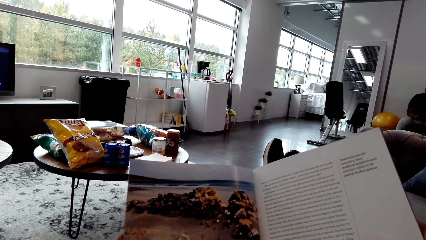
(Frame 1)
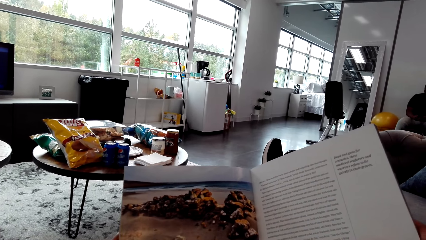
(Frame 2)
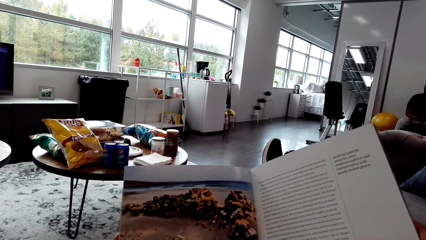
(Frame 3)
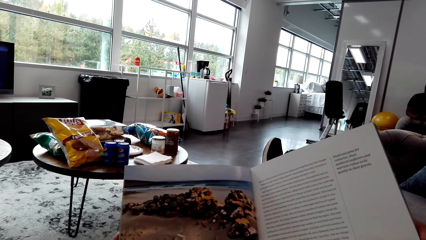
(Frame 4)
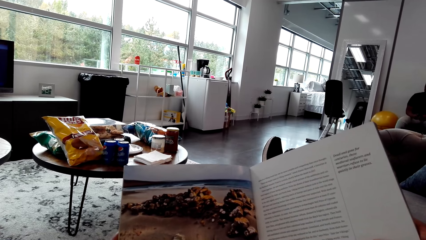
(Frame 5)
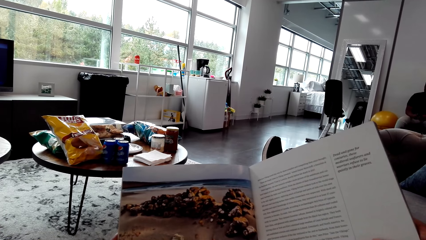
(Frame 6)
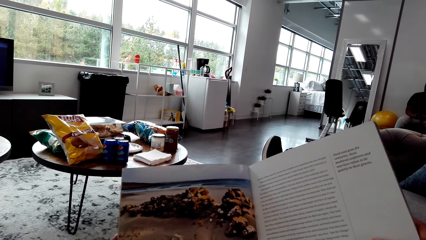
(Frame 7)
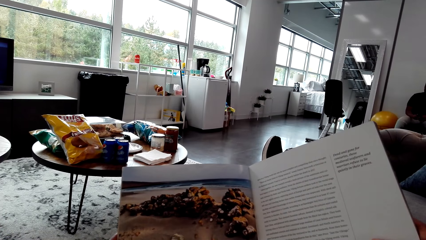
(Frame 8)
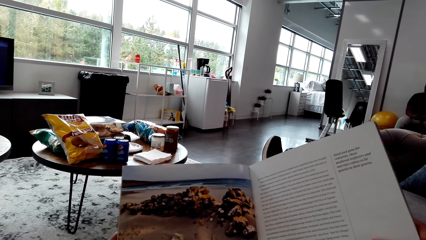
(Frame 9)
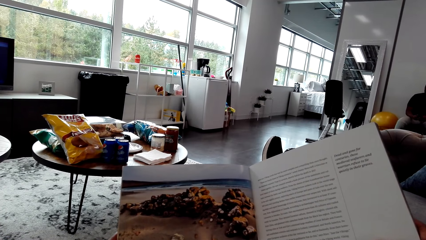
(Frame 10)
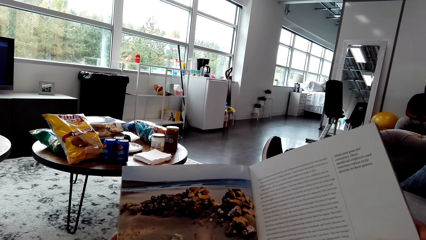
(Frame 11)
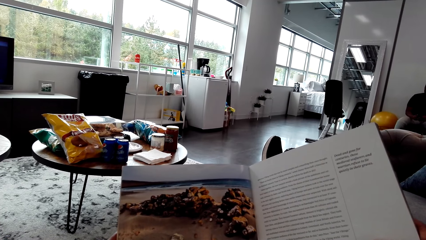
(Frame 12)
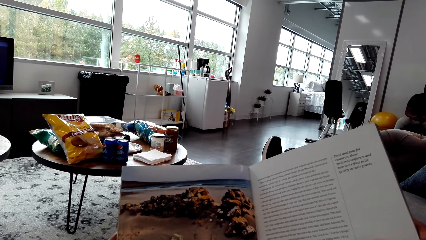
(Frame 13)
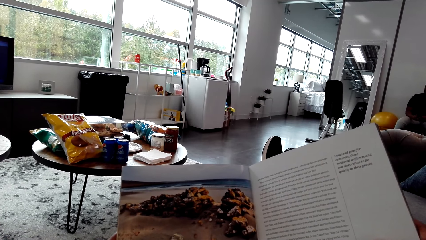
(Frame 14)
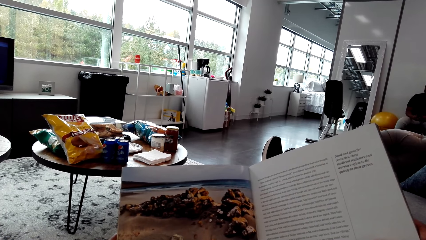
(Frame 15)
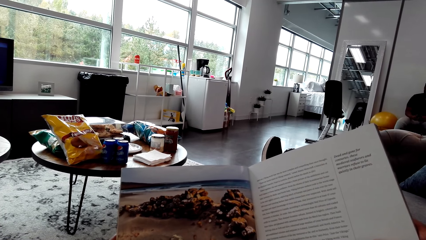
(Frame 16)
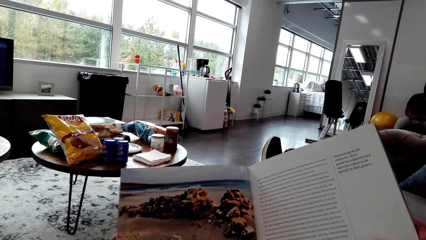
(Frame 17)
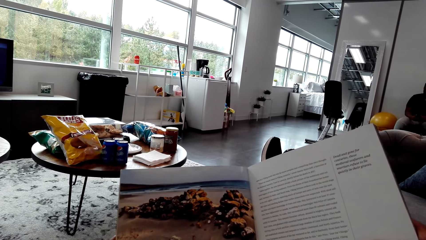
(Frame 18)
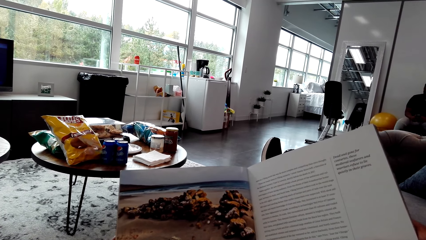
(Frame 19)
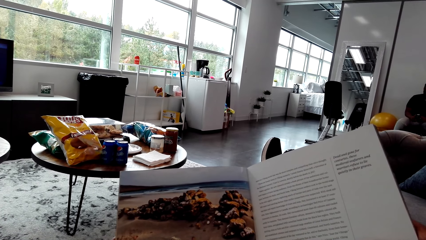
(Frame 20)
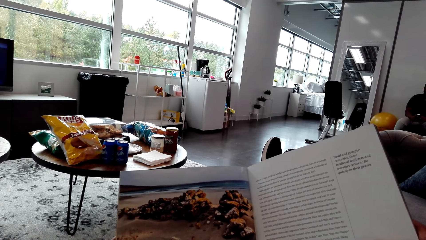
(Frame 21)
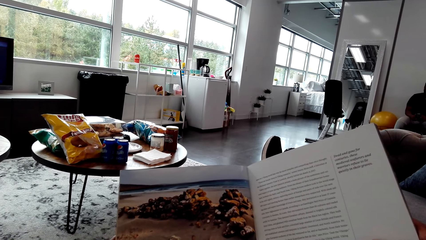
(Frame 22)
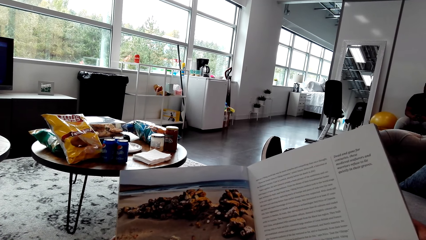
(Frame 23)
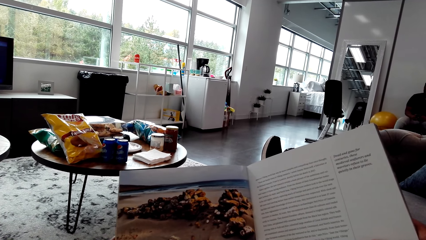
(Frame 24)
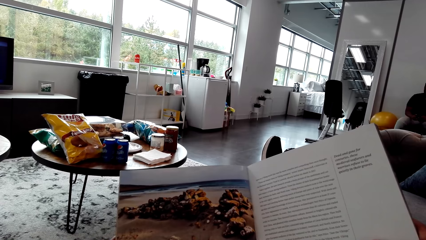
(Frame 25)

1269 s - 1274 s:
The camera wearer reads a magazine.

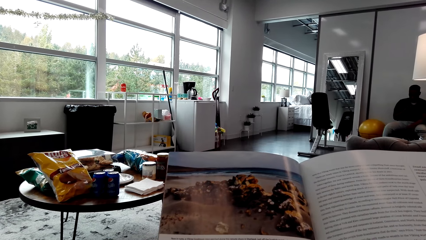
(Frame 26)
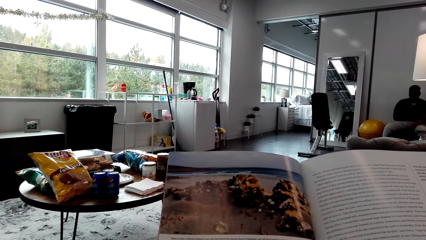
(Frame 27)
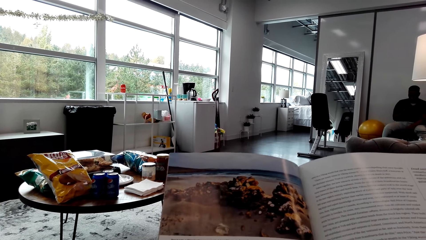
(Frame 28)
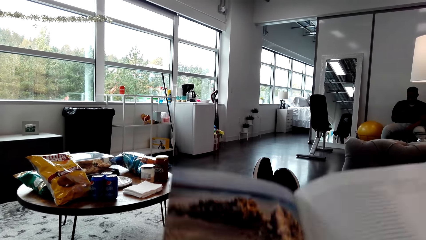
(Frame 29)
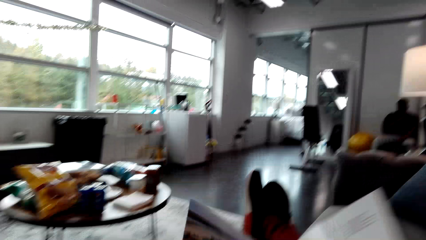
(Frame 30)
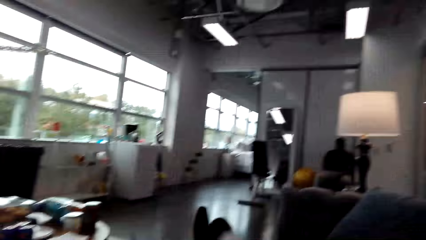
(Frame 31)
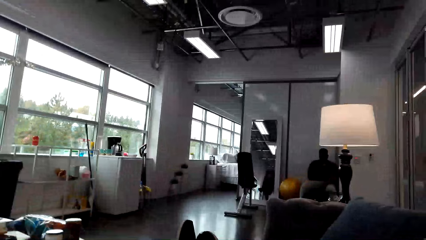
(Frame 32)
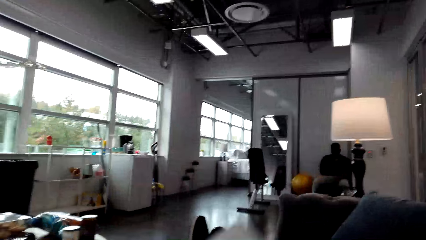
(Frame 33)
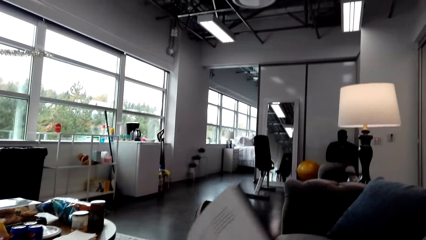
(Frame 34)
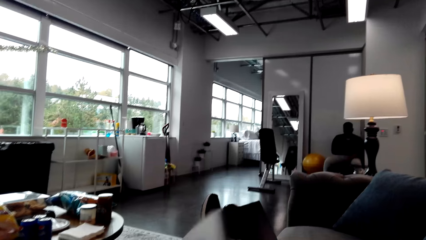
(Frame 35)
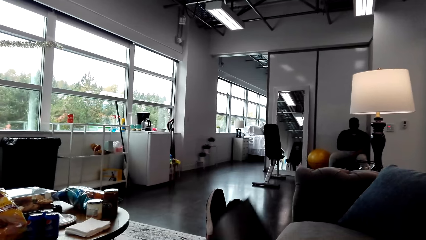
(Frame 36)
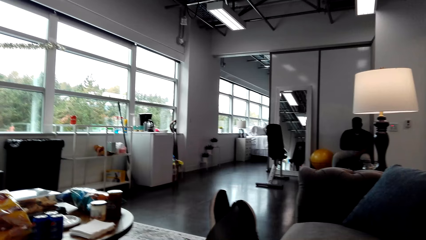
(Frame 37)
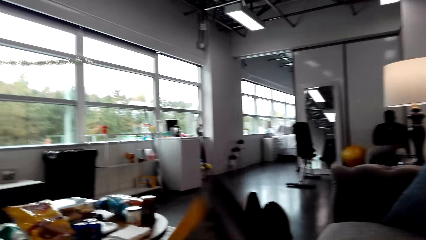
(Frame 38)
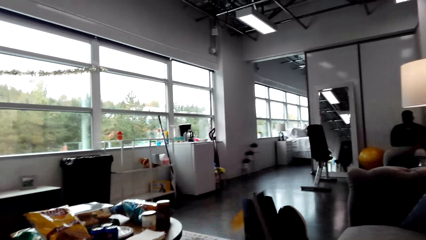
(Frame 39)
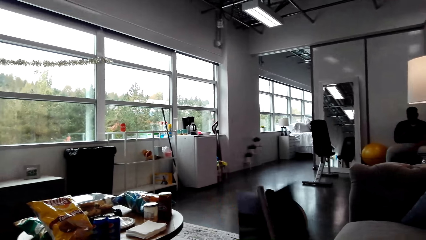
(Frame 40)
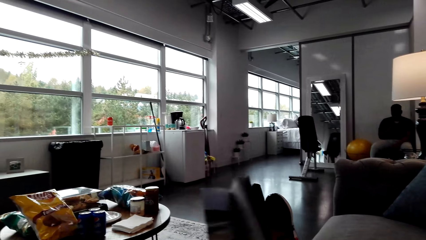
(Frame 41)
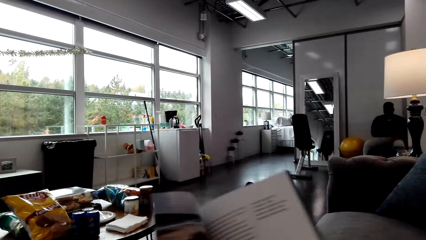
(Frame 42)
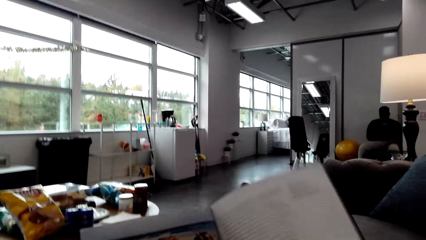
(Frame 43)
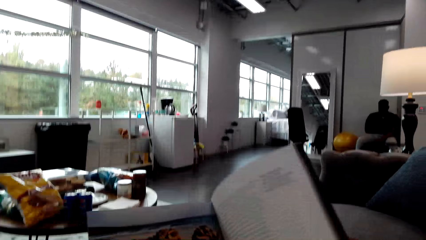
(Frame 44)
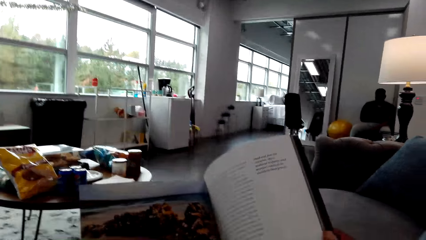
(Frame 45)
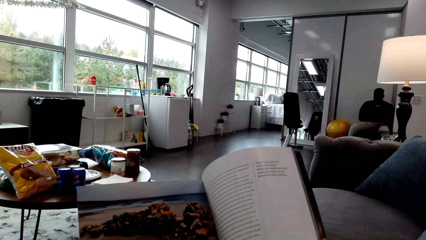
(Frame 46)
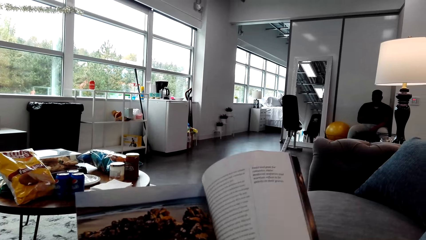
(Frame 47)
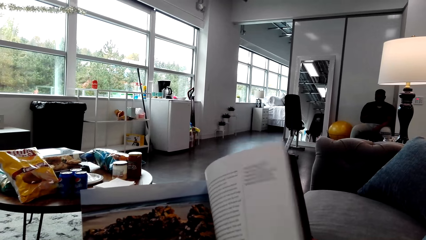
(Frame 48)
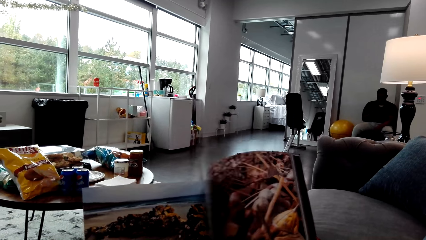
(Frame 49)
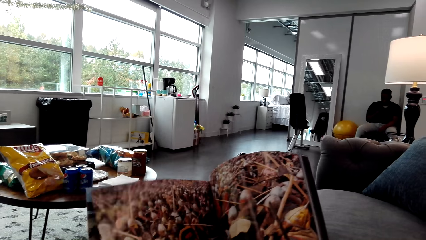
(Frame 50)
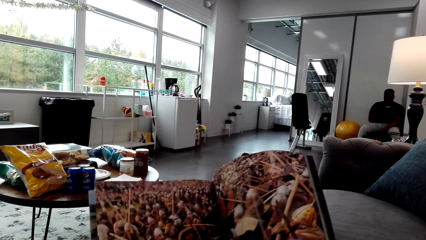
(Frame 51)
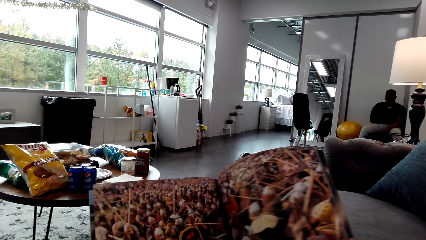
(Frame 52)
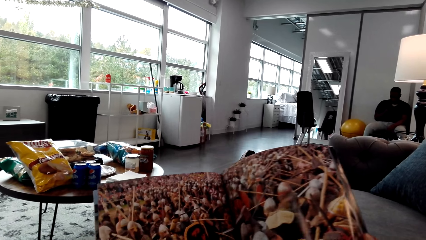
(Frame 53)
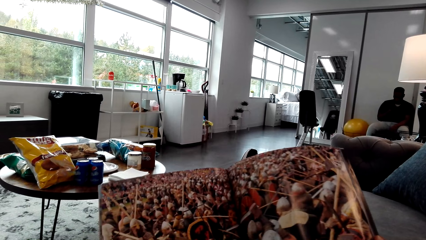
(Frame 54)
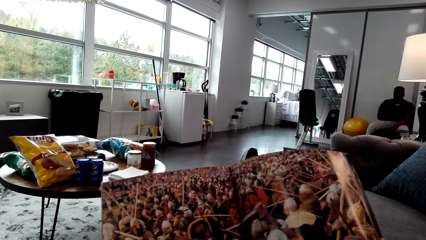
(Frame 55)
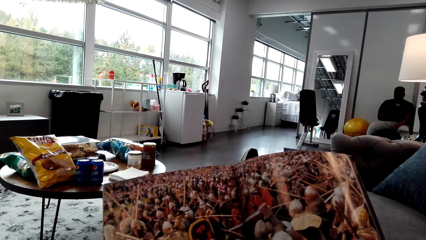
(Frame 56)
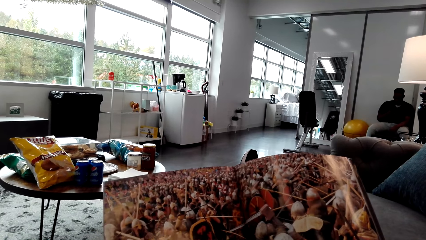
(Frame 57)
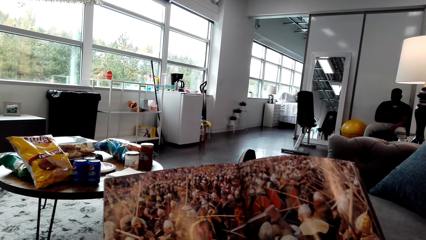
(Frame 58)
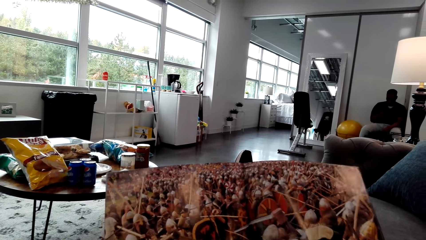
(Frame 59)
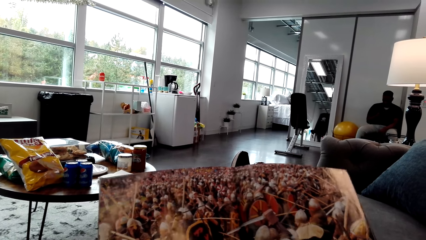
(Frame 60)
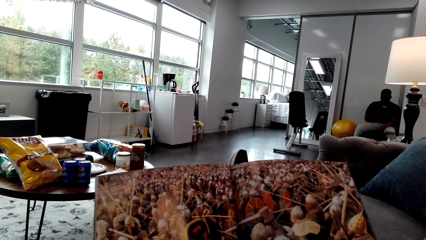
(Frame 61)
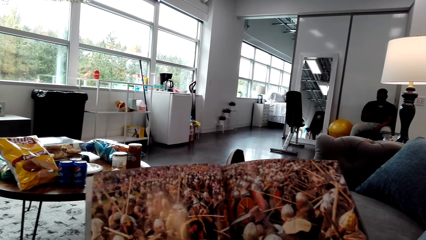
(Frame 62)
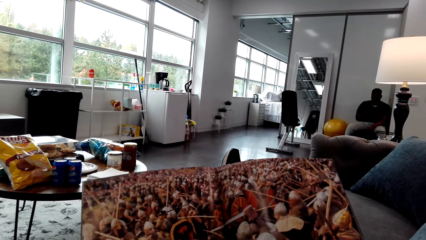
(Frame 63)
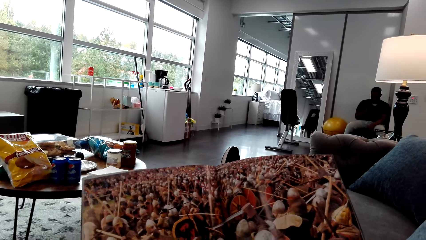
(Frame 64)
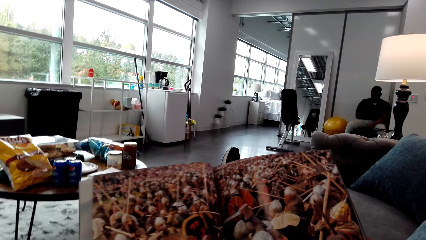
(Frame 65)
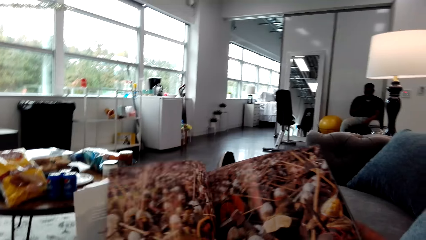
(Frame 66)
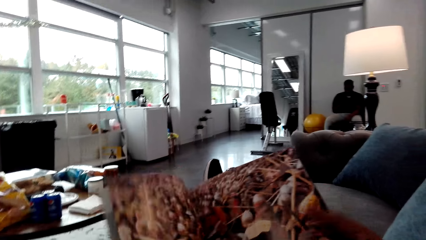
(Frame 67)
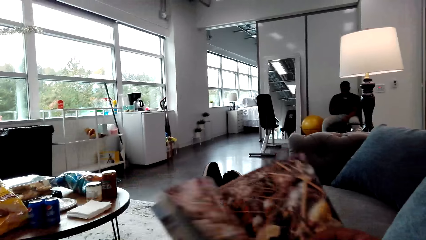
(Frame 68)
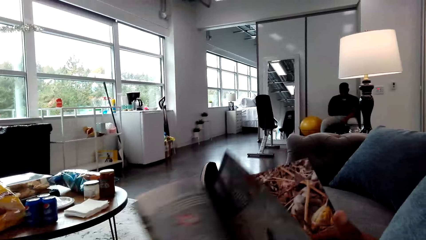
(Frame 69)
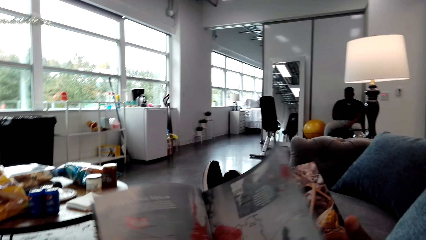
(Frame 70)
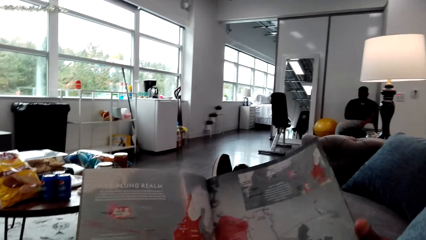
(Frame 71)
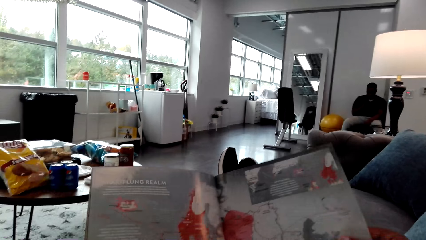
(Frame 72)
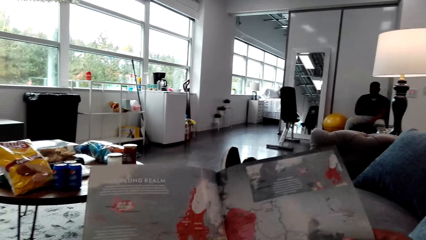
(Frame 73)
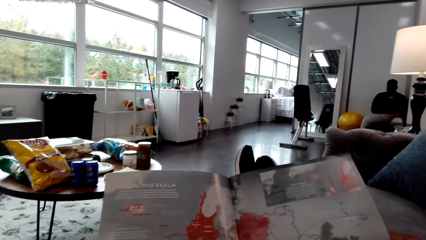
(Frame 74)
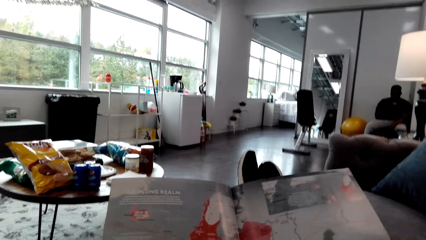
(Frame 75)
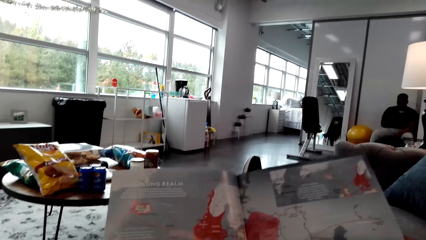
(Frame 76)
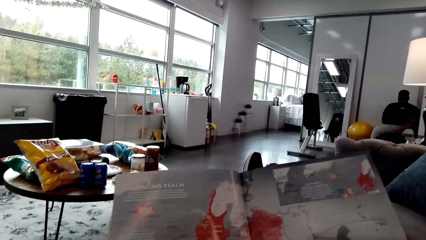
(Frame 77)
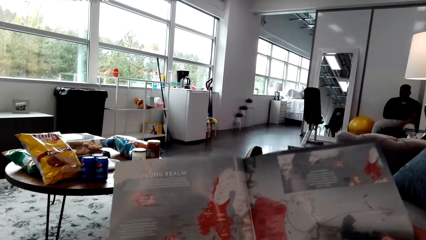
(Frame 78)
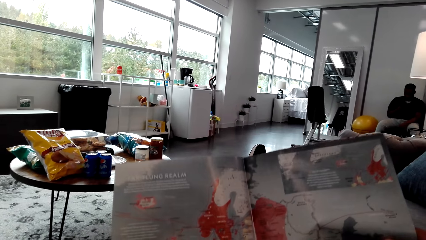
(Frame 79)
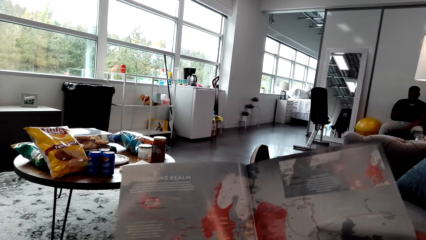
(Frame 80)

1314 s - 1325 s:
The camera wearer stares at a man. They turn a page on the magazine. They stare at the magazine. They turn a page on the magazine. They stare at the magazine.
